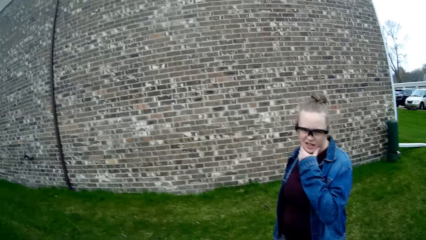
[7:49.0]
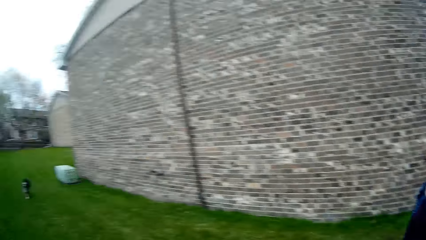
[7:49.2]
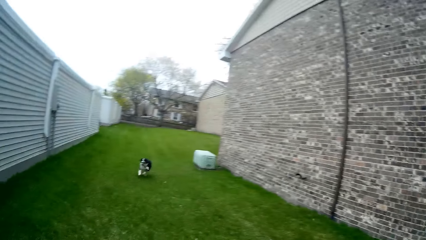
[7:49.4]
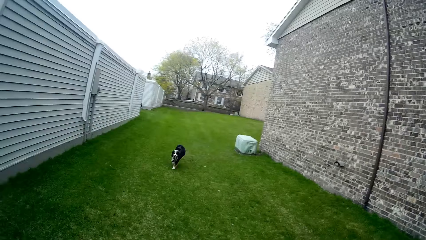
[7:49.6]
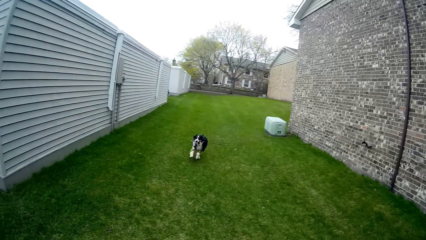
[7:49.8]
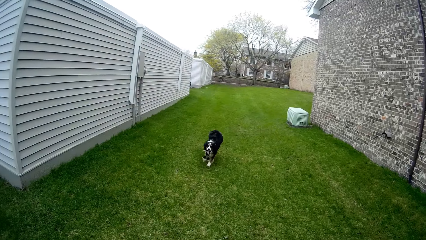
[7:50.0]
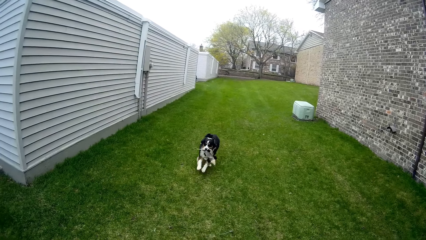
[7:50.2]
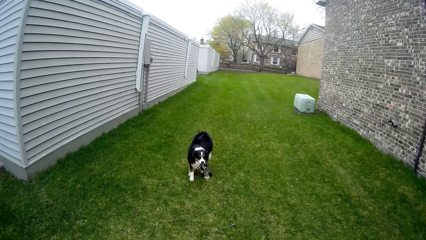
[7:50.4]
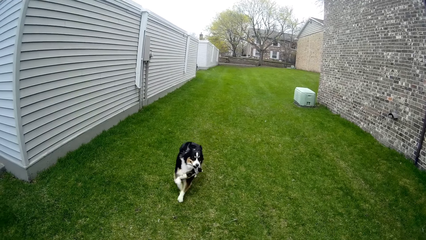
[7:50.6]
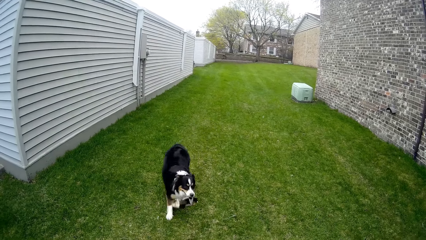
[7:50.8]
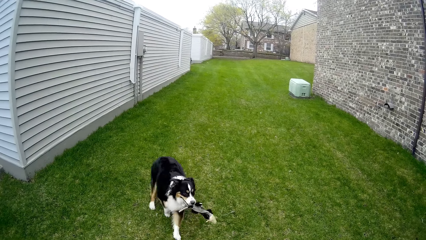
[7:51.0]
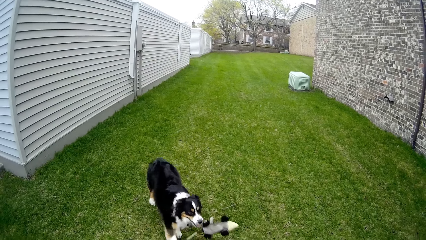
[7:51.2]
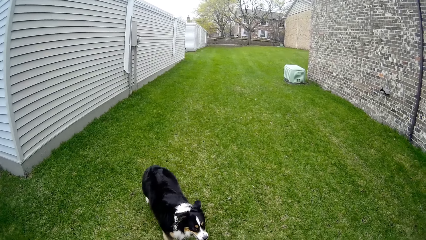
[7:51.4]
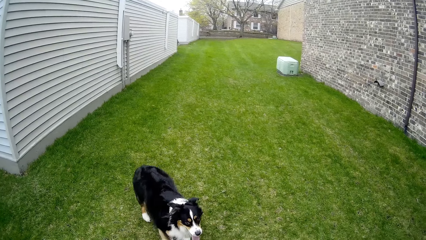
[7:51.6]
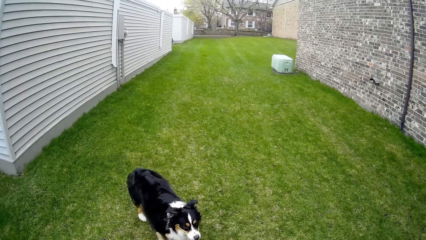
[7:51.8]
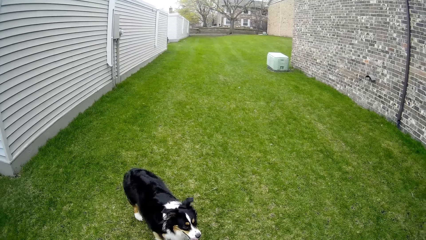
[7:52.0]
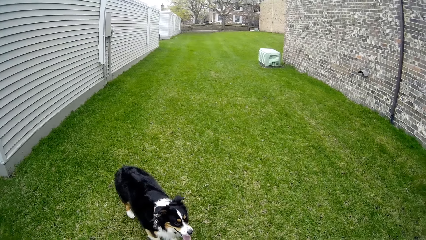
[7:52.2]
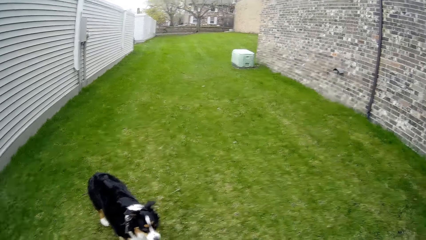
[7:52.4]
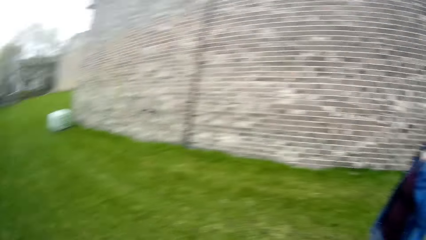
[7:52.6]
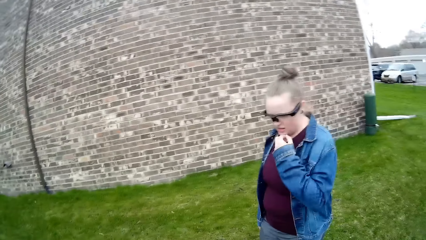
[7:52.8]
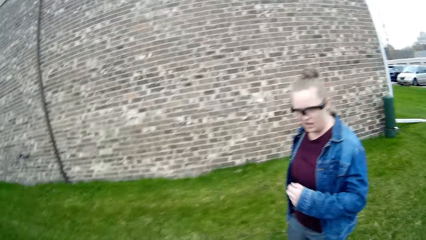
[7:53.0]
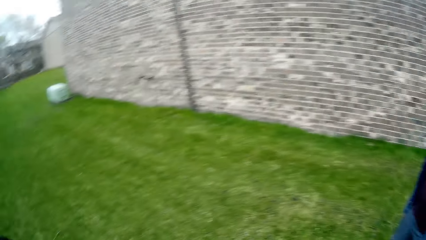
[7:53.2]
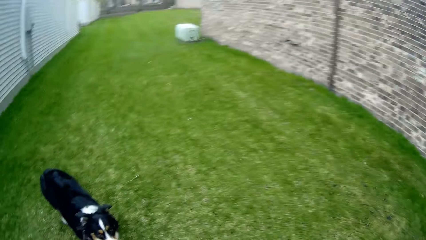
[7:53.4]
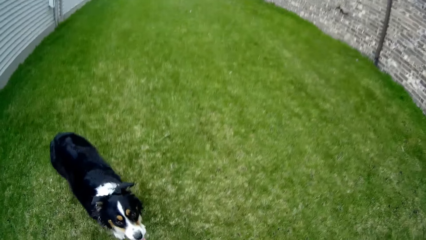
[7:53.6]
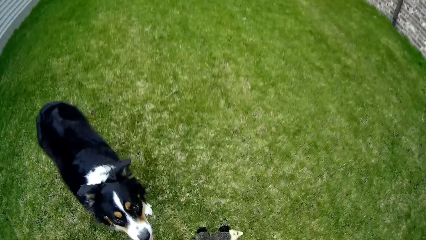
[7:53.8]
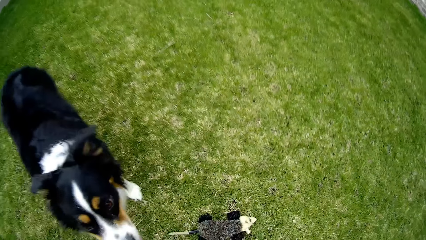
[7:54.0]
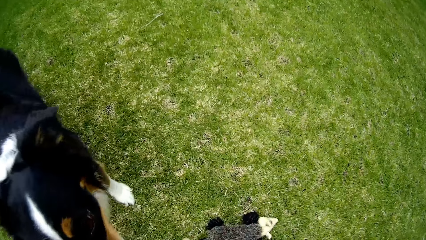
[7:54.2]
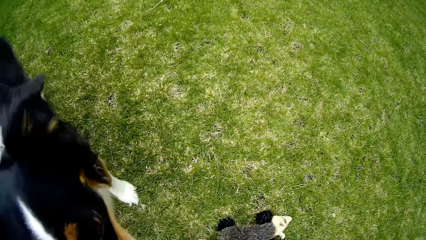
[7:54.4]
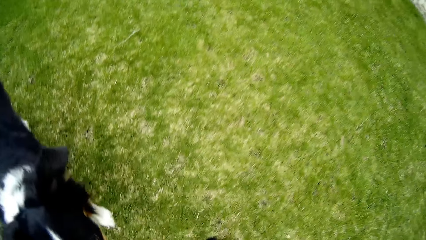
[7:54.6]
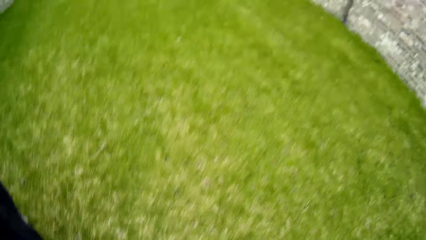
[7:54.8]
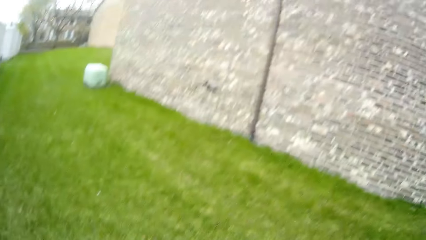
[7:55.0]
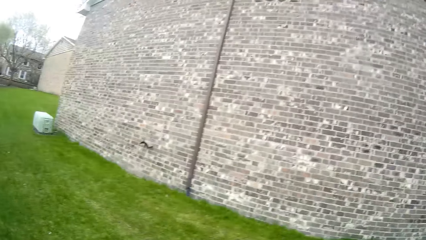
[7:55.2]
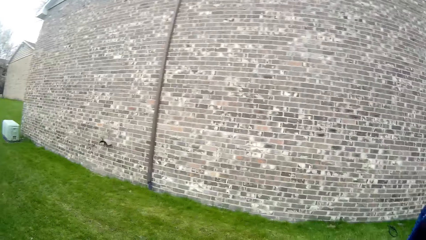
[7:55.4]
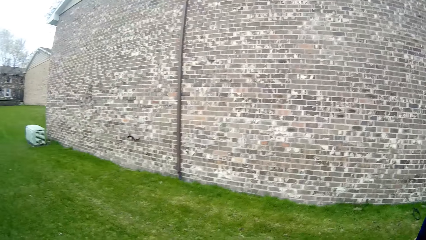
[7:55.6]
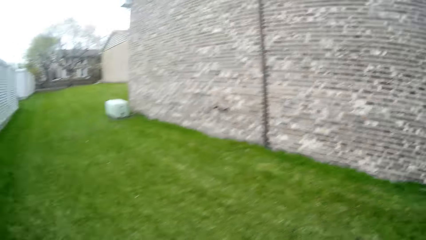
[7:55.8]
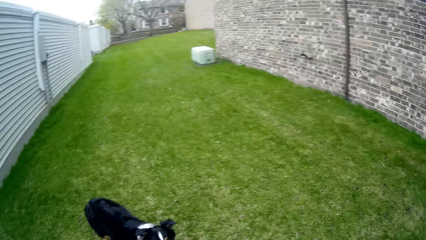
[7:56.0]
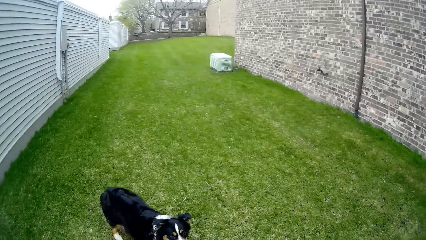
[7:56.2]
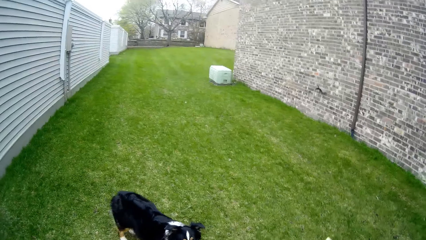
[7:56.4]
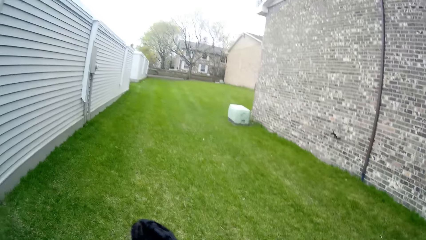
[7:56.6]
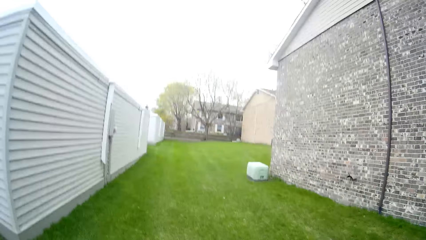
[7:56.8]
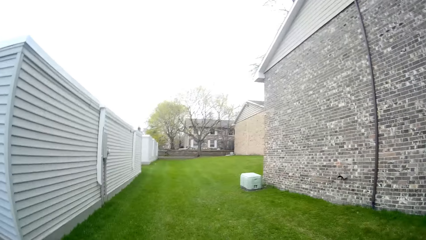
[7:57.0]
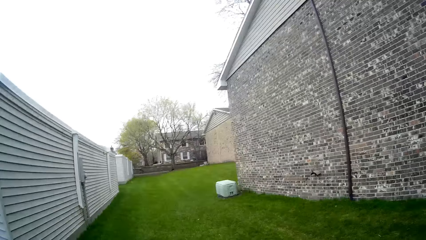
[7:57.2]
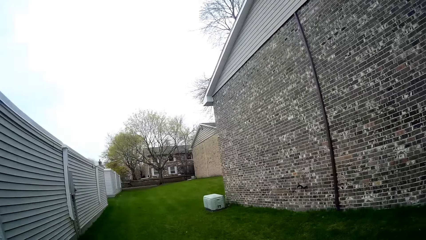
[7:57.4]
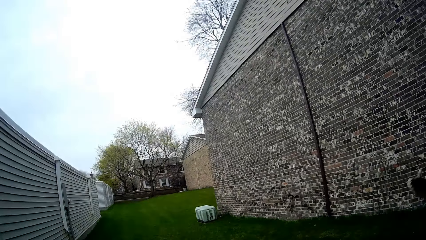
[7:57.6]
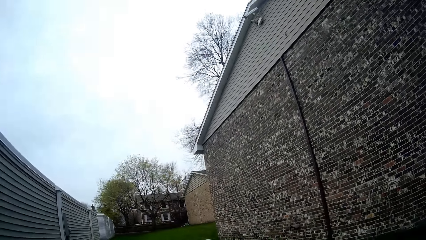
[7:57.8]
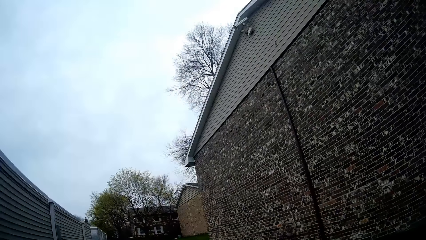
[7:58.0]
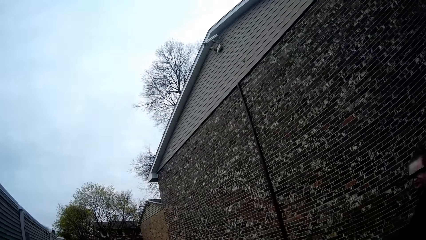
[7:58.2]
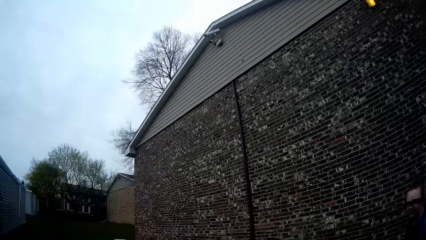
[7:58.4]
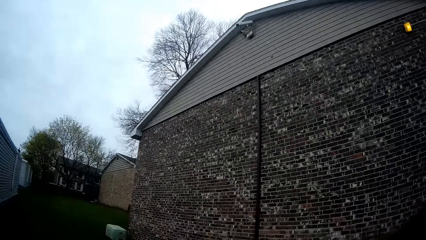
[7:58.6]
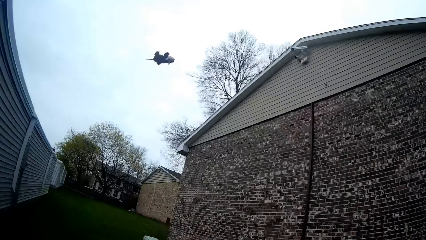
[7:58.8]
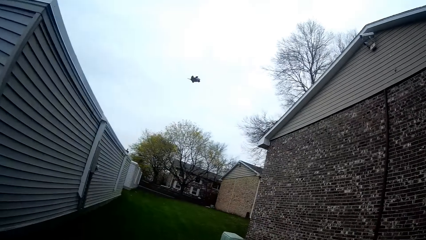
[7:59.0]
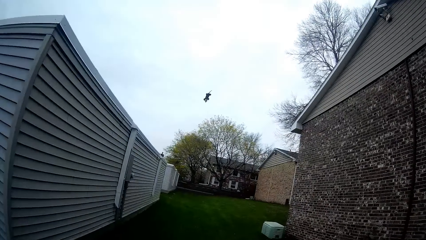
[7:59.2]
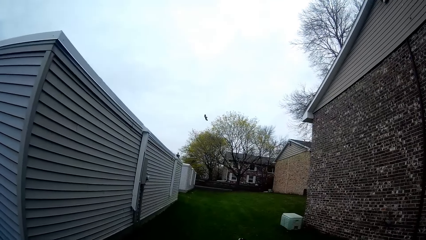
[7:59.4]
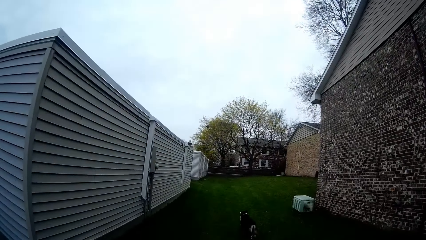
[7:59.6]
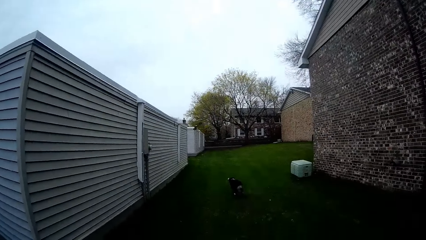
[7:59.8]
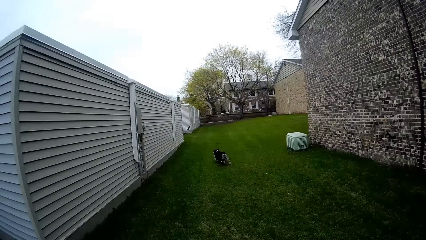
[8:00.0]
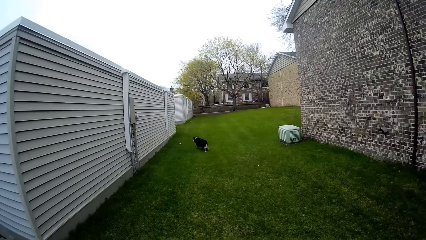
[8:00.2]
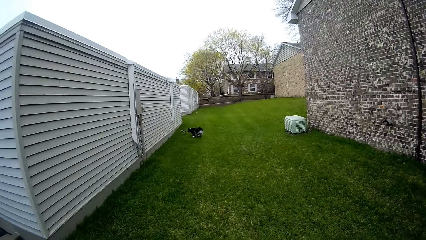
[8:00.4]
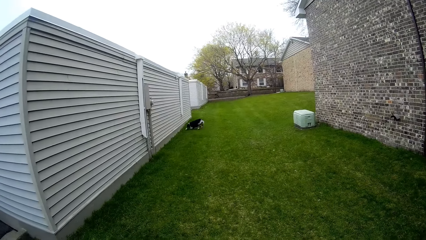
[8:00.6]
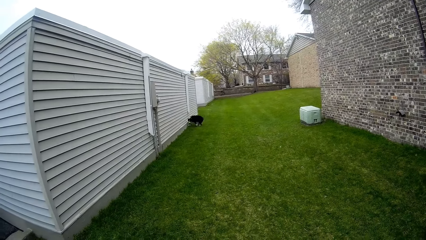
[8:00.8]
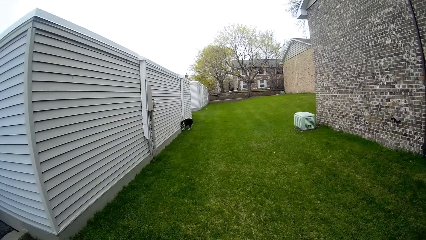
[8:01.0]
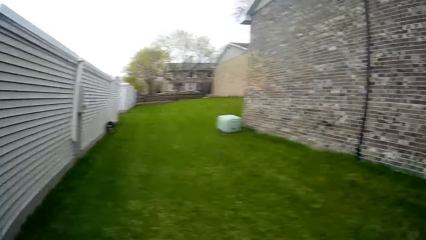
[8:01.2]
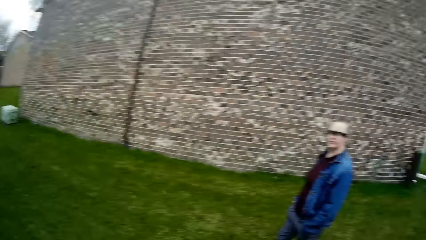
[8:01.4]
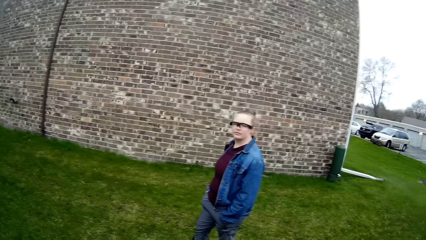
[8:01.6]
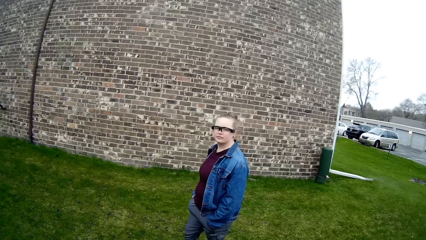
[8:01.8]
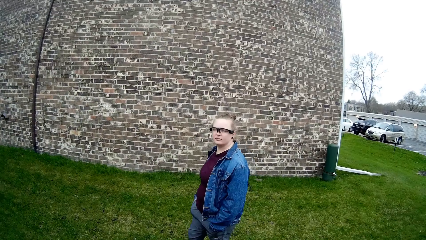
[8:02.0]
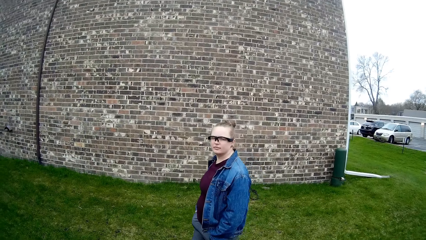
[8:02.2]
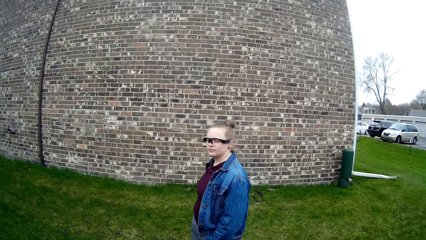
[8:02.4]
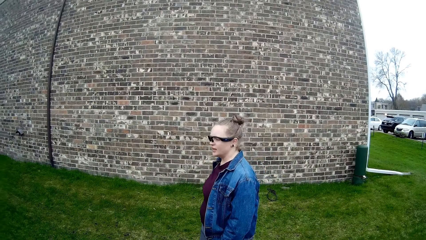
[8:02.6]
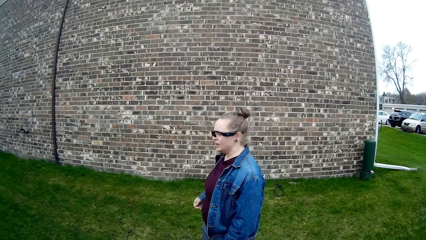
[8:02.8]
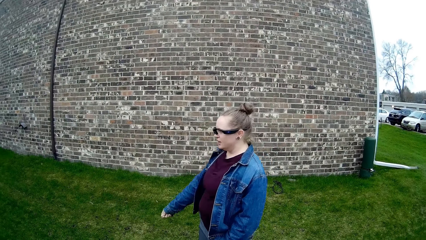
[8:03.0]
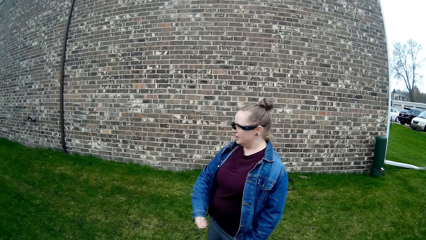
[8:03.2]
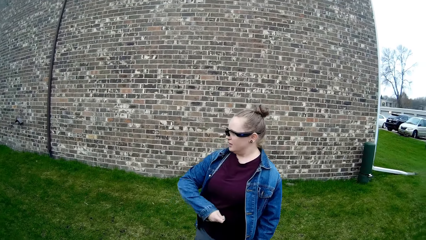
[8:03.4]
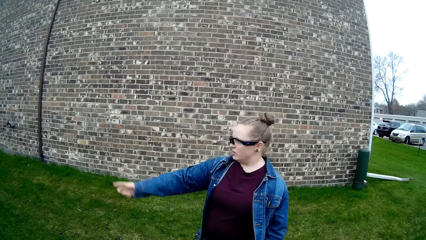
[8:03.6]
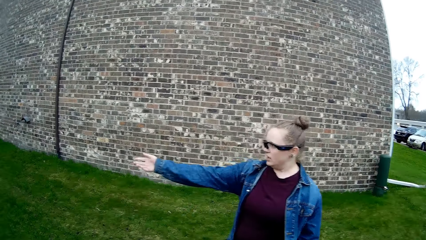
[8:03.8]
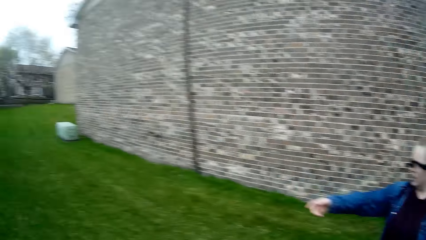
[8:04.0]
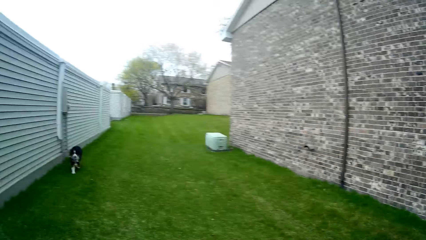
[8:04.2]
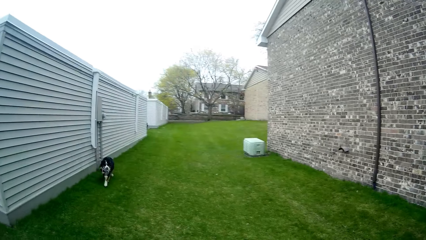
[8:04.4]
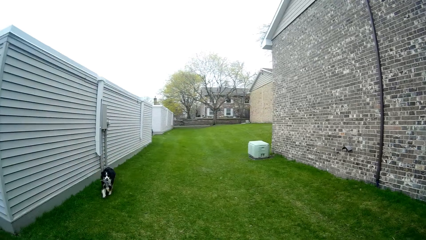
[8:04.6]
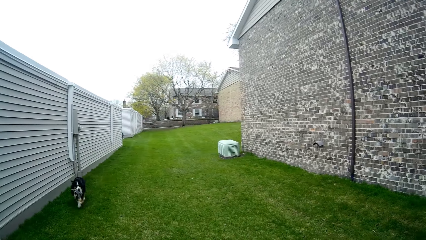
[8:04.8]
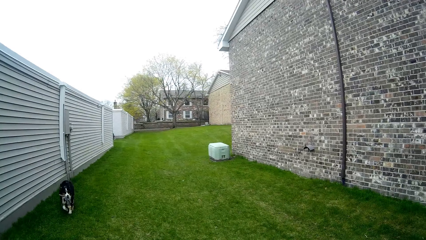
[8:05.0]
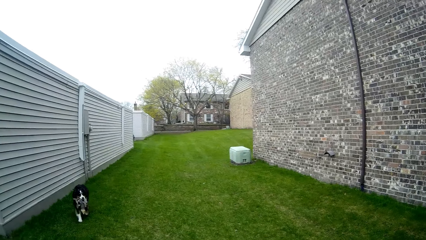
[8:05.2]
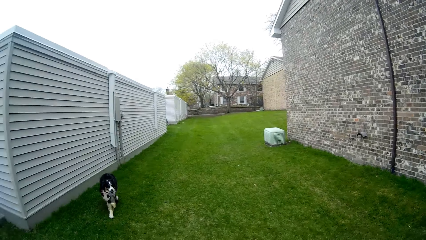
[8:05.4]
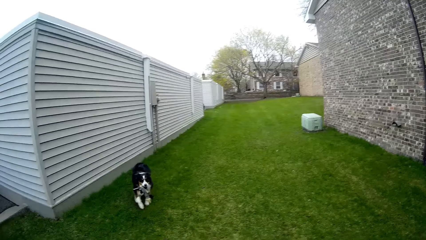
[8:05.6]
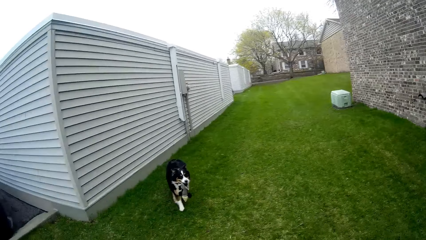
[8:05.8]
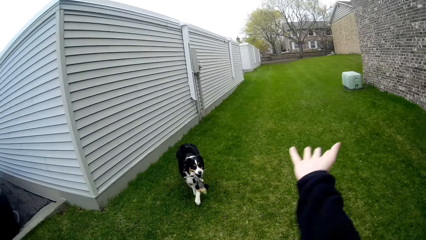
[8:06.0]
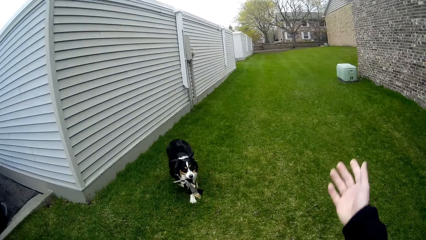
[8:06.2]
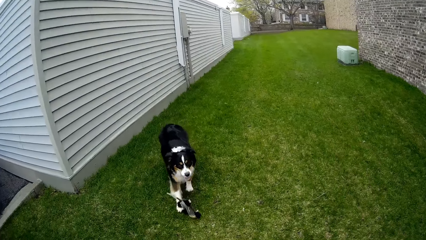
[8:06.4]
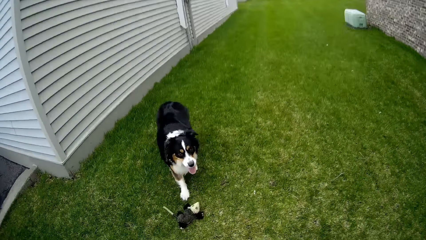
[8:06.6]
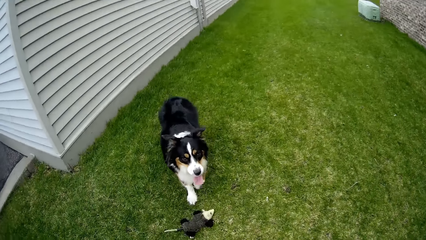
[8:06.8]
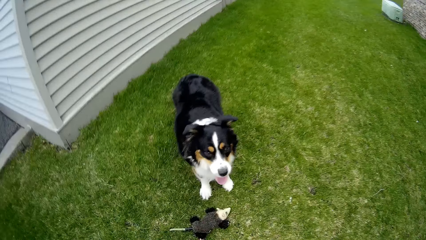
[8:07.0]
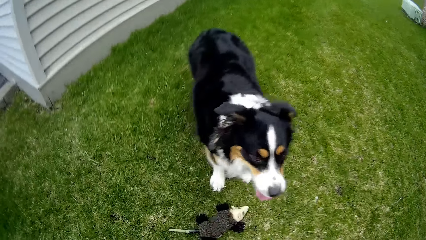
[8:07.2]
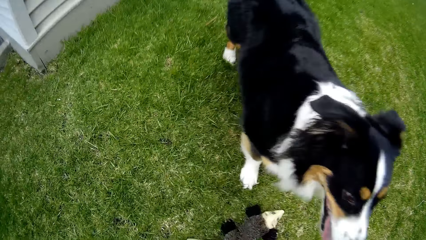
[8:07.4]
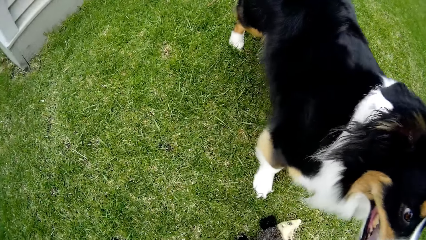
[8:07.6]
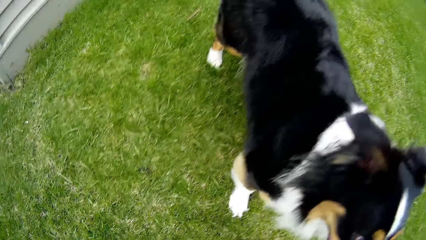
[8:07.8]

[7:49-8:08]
The camera wearer picks the dog toy from the ground with her right hand. She throws the dog toy with her right hand.
